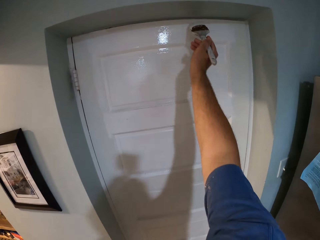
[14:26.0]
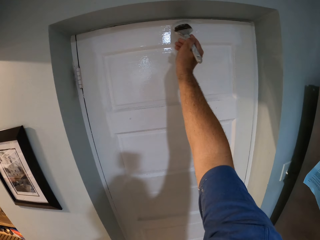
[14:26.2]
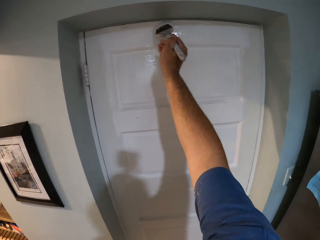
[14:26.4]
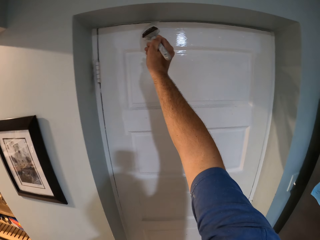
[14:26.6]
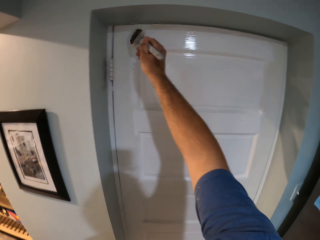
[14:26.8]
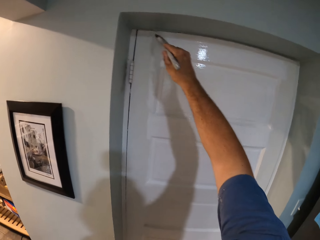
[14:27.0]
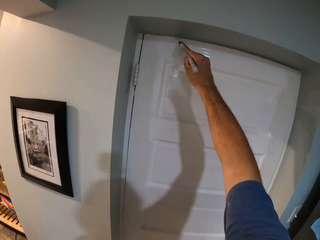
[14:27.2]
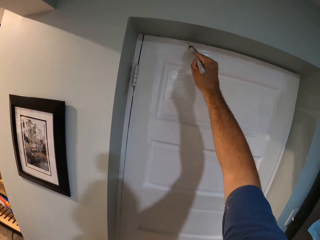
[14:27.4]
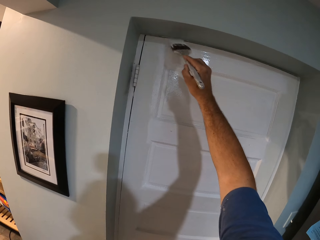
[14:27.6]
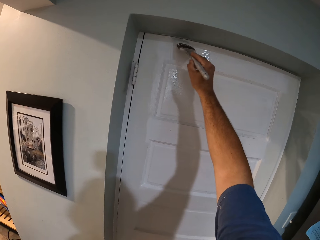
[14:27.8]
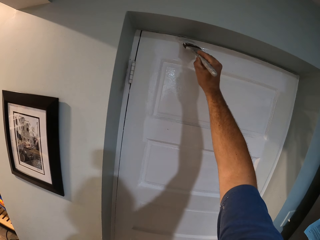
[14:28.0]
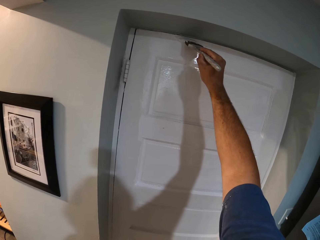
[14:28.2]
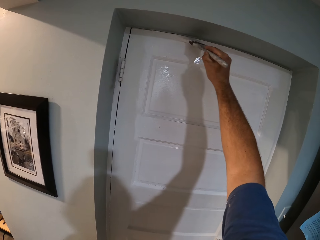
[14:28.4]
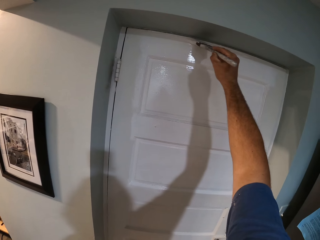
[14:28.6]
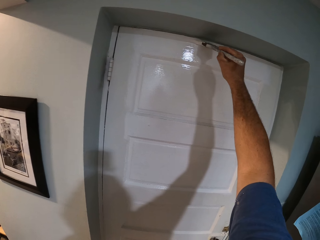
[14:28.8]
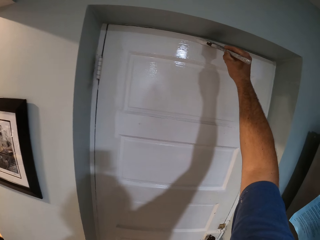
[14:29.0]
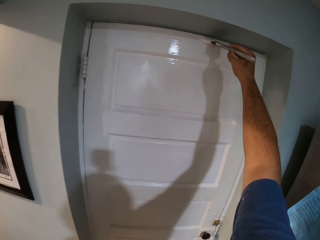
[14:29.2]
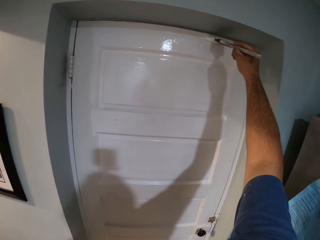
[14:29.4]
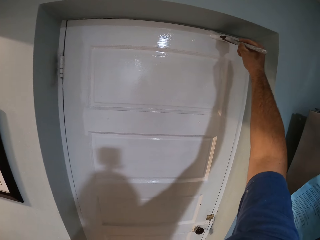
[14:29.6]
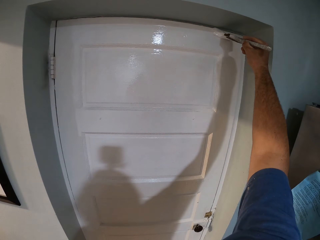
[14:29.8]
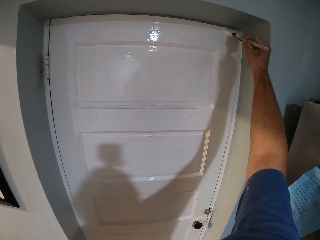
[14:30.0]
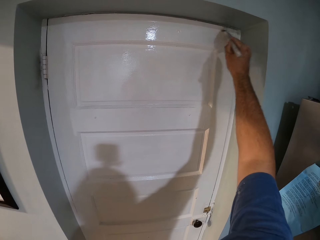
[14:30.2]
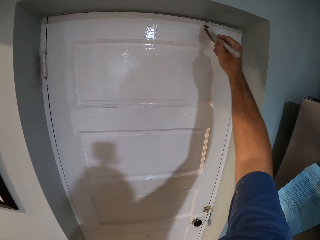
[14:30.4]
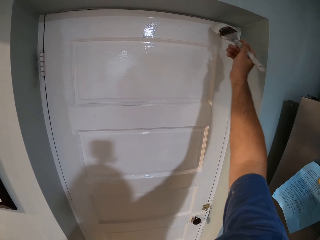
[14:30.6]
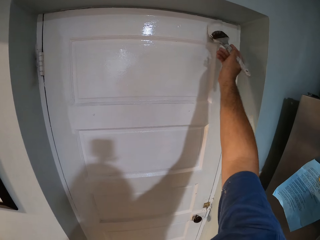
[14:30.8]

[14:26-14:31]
The camera wearer paints the door with the brush in his right hand.

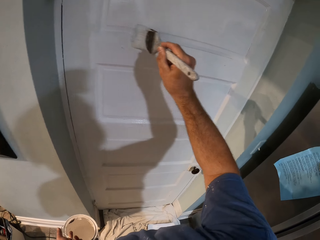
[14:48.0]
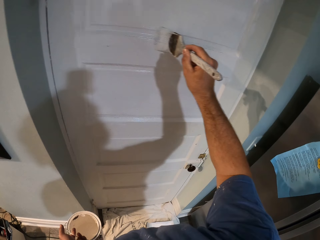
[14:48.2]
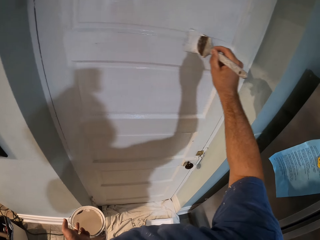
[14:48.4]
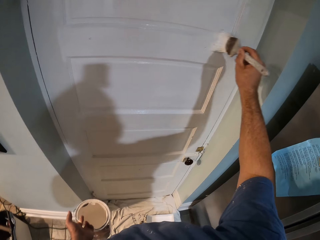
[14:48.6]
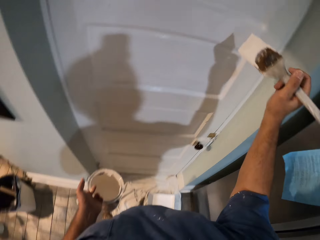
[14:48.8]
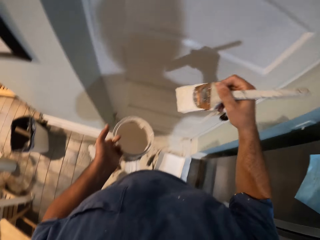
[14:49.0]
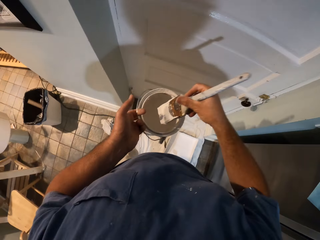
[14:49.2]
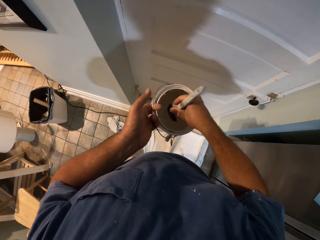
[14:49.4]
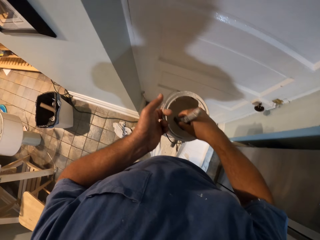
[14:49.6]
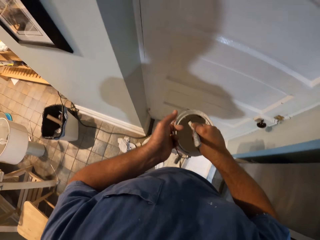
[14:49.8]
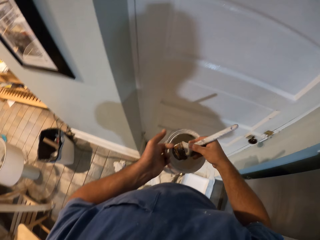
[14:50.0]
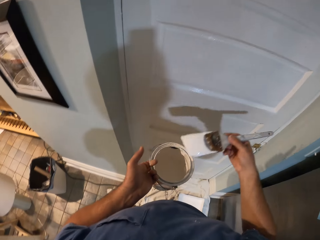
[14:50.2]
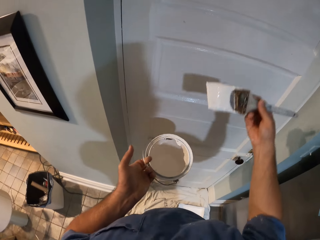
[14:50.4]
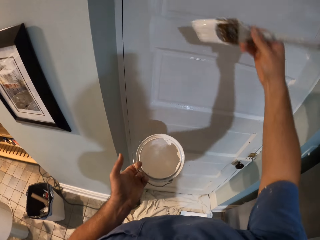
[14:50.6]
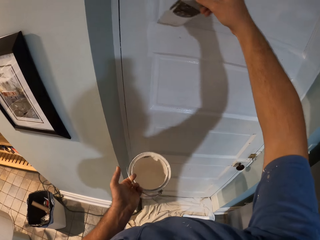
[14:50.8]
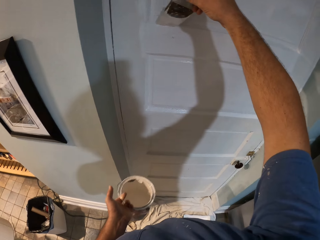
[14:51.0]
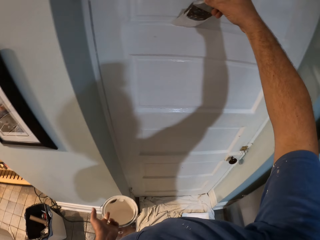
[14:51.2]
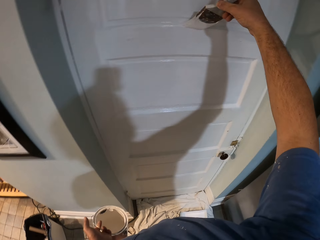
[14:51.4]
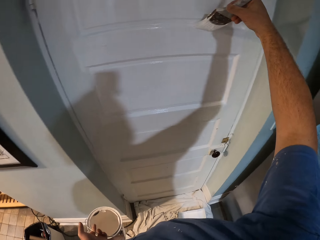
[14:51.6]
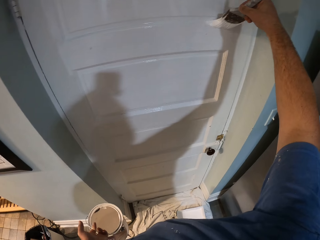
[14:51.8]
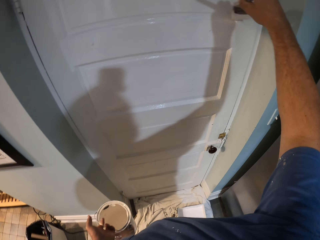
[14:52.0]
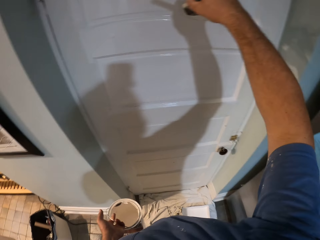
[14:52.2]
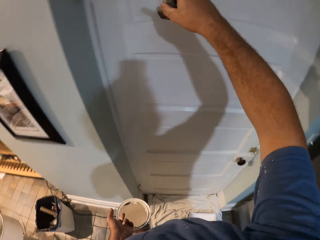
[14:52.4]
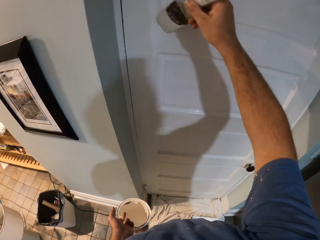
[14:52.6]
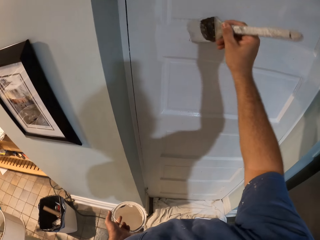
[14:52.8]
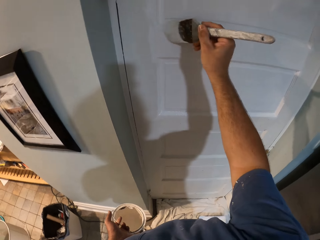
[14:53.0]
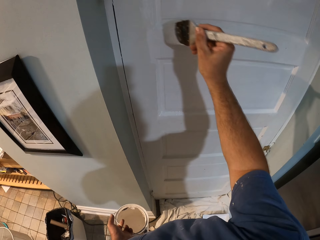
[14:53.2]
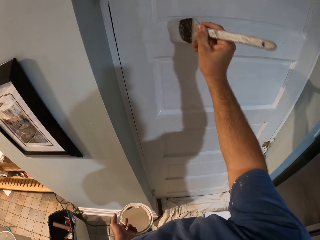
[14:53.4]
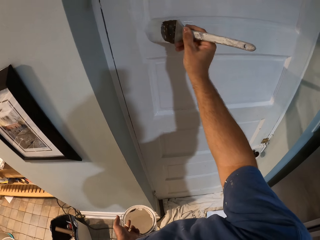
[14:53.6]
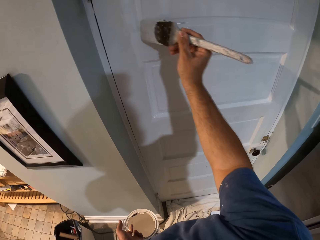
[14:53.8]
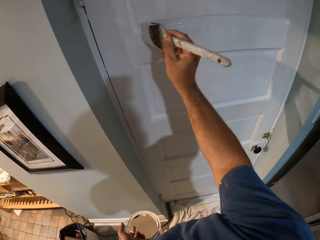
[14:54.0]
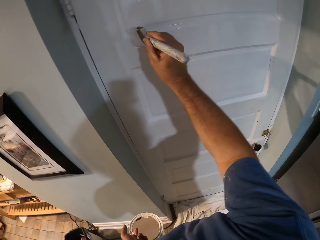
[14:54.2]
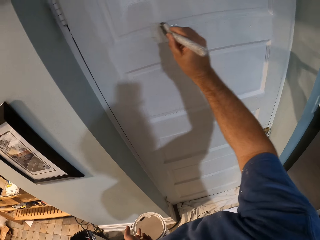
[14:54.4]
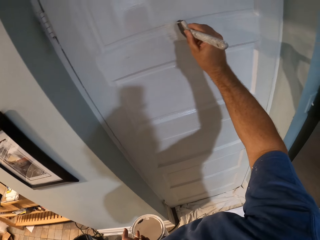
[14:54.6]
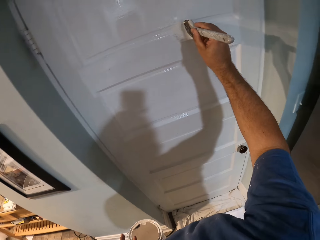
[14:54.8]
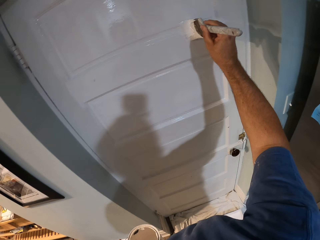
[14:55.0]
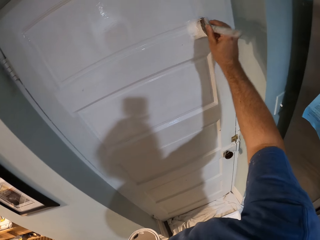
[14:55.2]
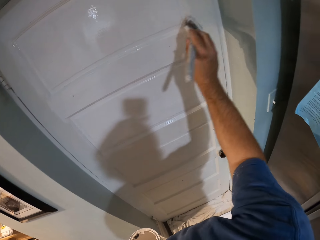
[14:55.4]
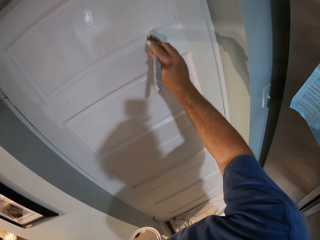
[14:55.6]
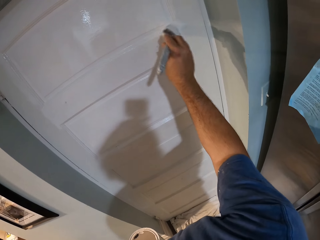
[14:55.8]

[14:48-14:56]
The camera wearer dips the brush in his right hand into the paint container in his left hand. He paints the door with the brush in his right hand.

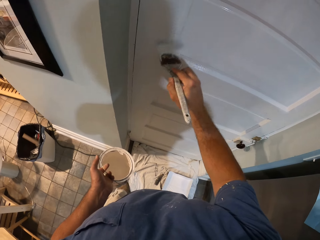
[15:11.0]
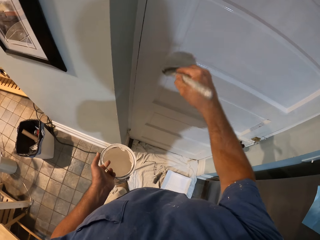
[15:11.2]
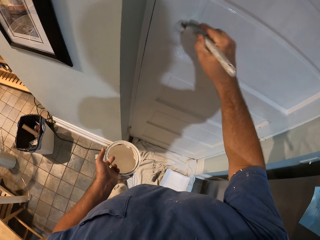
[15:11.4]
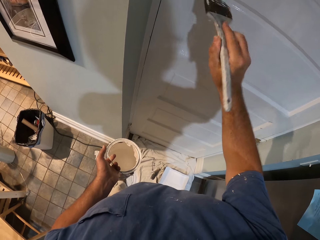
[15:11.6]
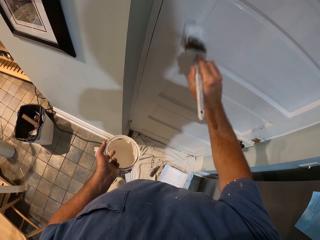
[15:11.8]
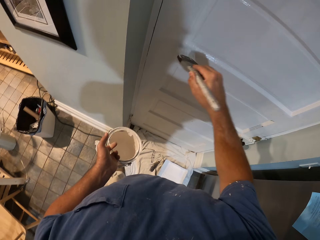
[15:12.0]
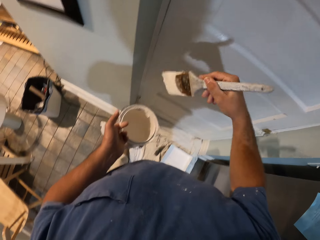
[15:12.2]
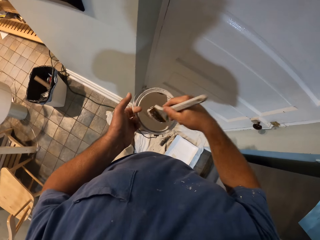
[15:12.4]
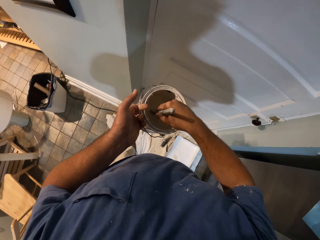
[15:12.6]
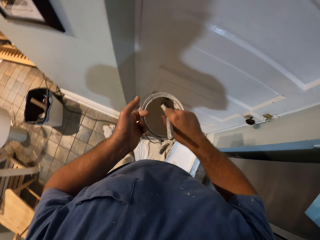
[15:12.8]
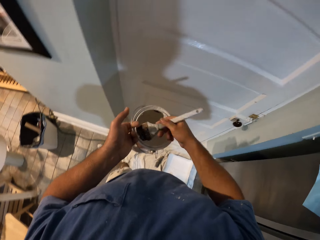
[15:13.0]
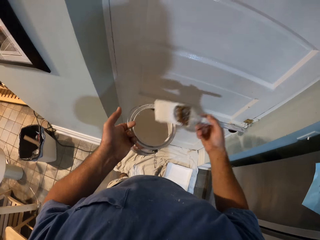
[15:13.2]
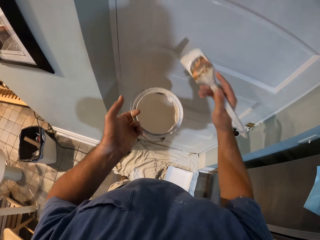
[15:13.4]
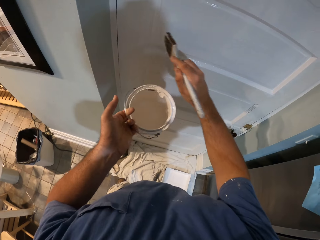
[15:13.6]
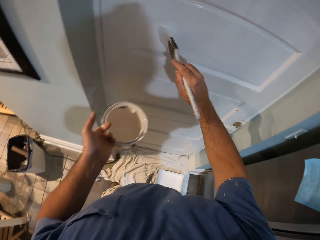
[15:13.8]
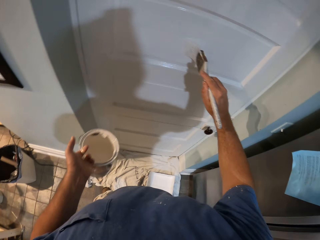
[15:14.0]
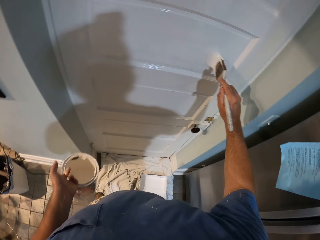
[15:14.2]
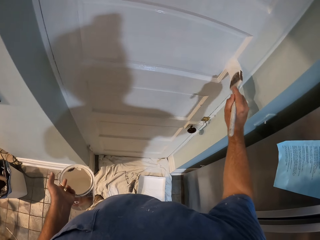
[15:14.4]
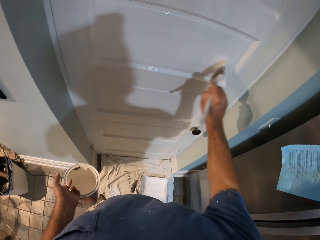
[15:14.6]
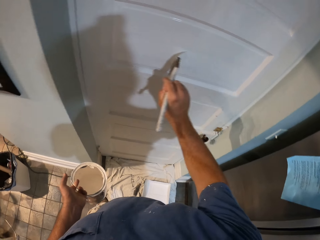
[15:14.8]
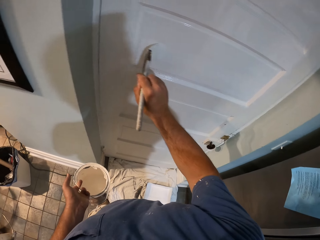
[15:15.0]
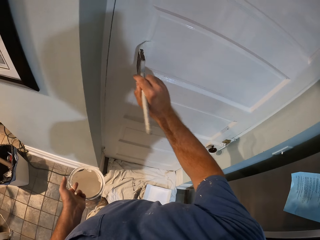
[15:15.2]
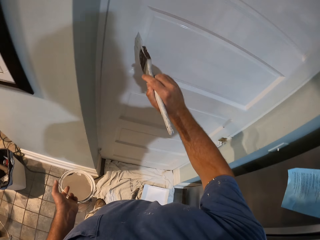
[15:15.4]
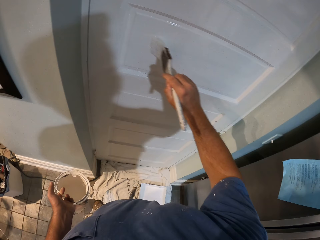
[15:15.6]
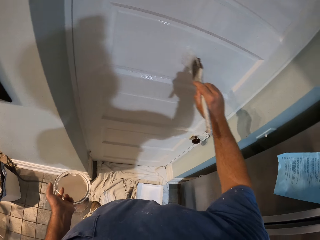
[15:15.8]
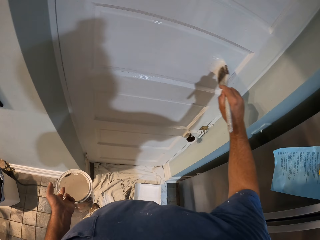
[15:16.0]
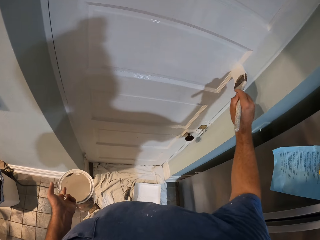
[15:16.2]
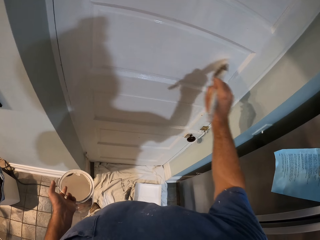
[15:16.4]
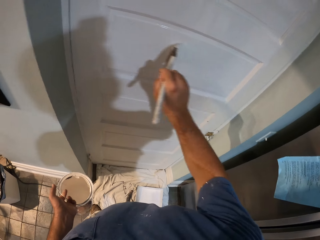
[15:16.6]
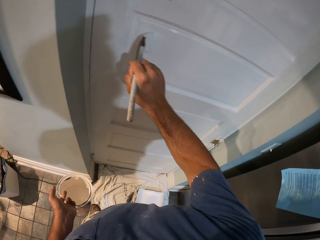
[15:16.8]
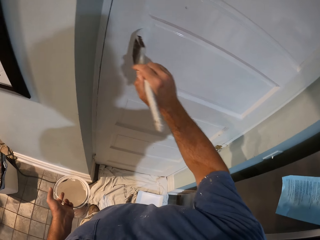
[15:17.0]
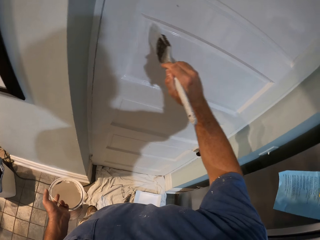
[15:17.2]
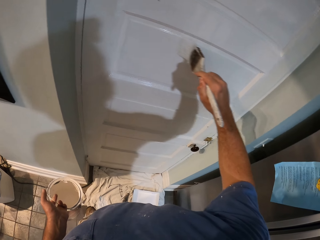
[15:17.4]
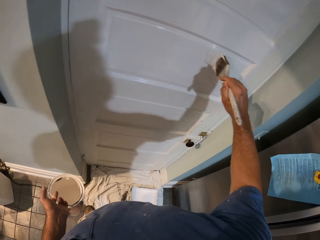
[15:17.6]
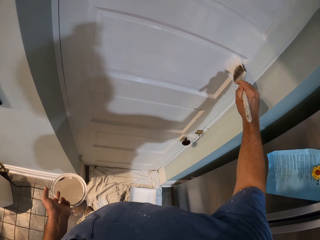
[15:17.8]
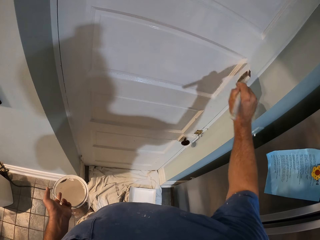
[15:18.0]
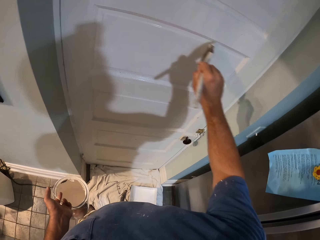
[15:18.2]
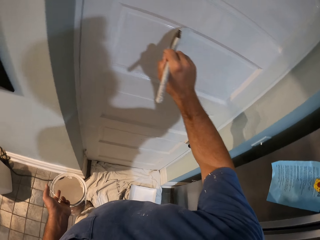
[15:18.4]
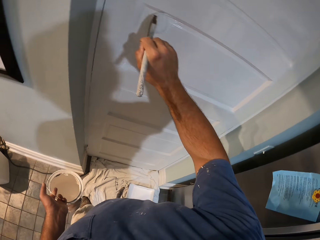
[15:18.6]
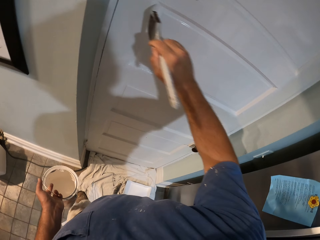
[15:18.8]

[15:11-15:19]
The camera wearer dips the brush in his right hand into the paint container in his left hand. He paints the door with the brush in his right hand.
